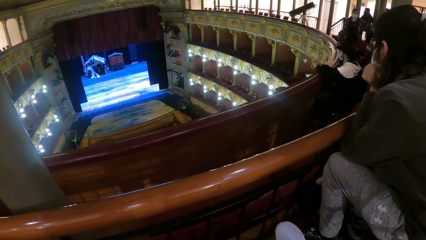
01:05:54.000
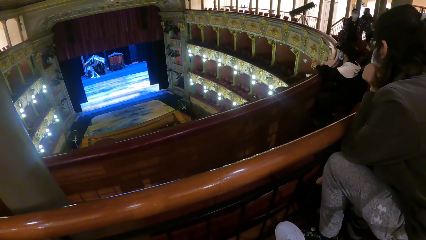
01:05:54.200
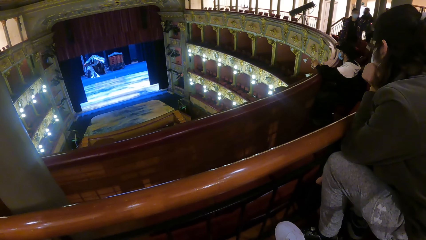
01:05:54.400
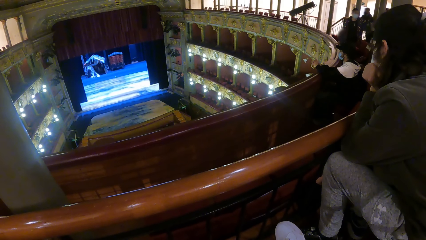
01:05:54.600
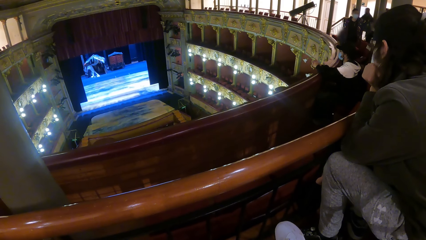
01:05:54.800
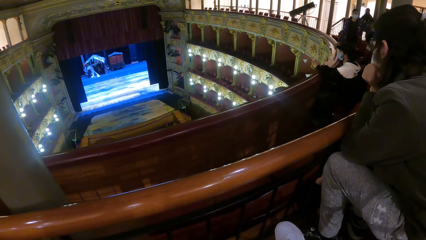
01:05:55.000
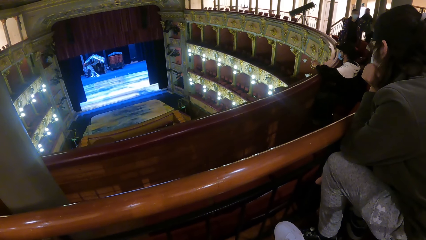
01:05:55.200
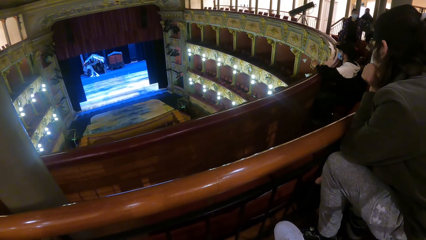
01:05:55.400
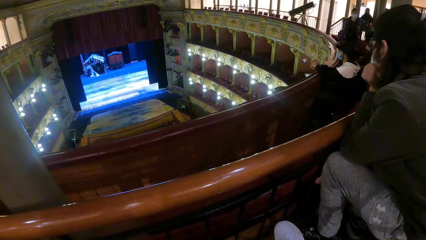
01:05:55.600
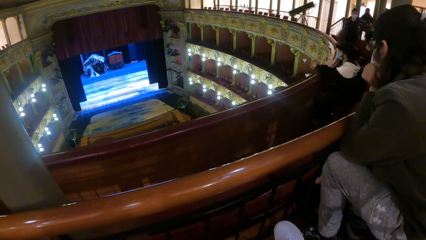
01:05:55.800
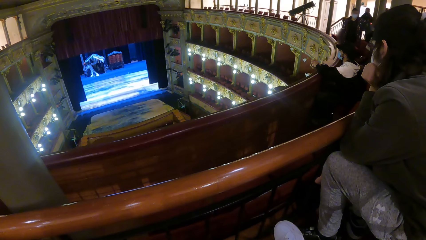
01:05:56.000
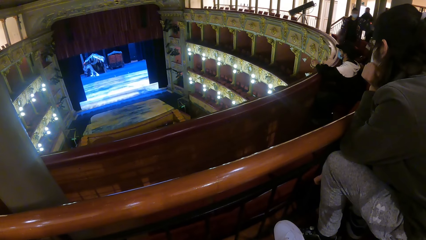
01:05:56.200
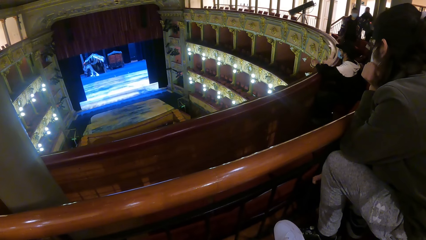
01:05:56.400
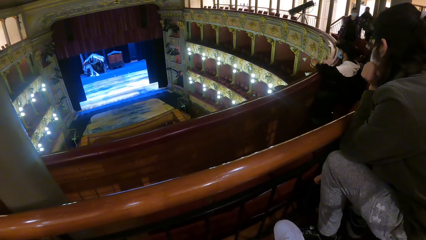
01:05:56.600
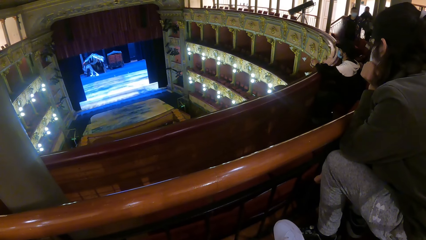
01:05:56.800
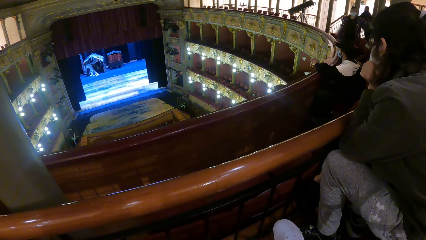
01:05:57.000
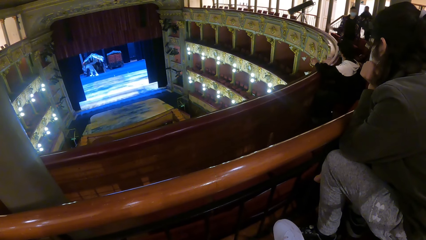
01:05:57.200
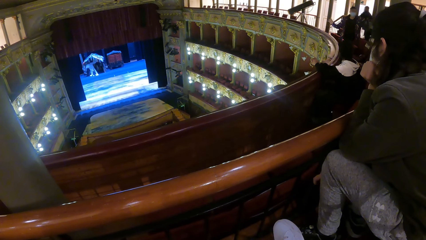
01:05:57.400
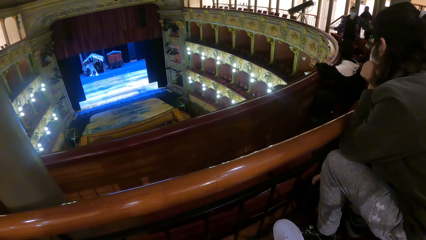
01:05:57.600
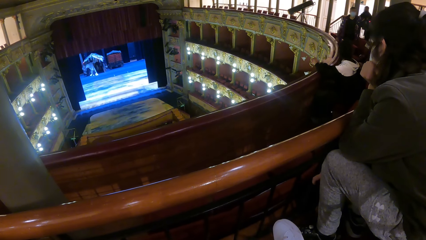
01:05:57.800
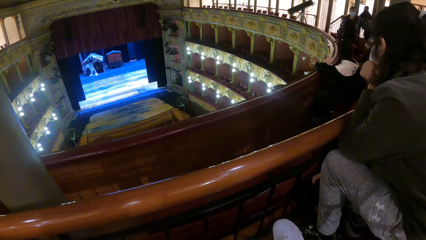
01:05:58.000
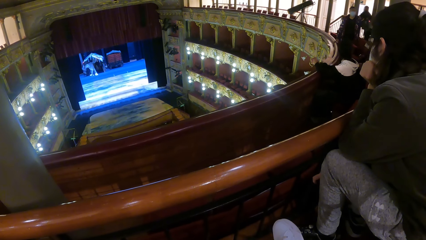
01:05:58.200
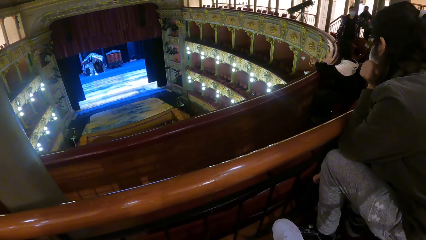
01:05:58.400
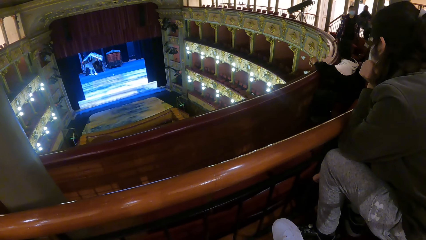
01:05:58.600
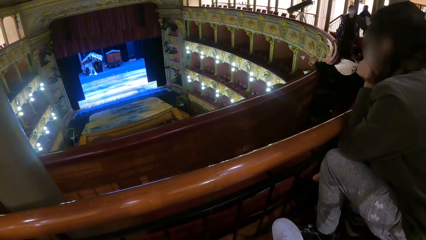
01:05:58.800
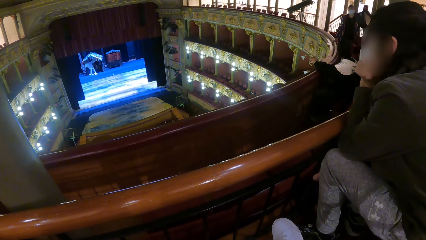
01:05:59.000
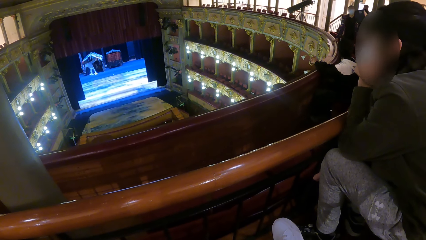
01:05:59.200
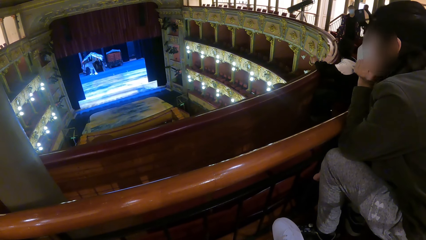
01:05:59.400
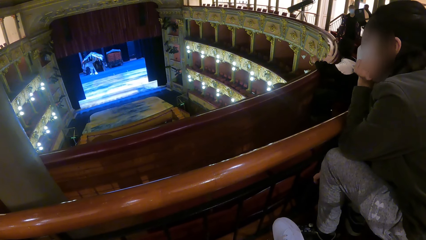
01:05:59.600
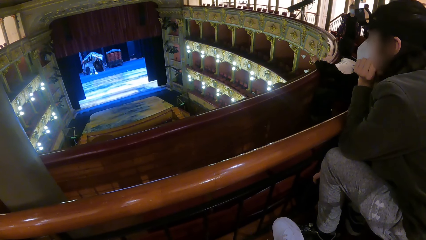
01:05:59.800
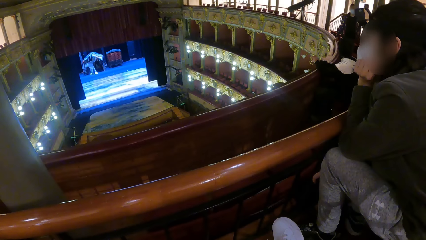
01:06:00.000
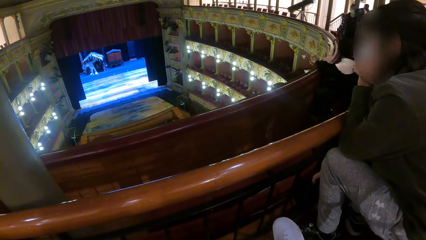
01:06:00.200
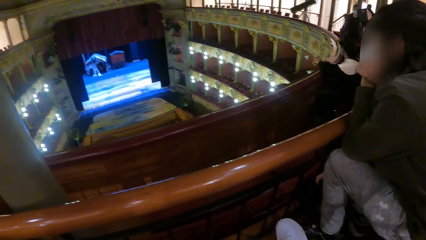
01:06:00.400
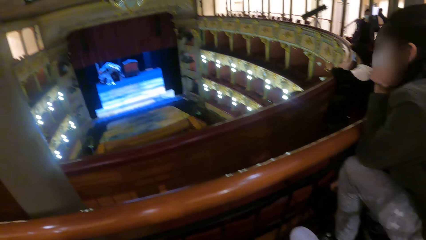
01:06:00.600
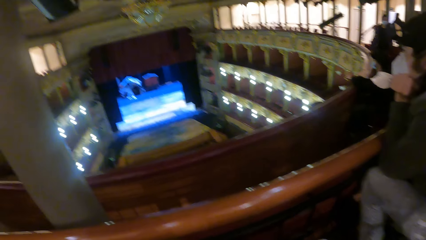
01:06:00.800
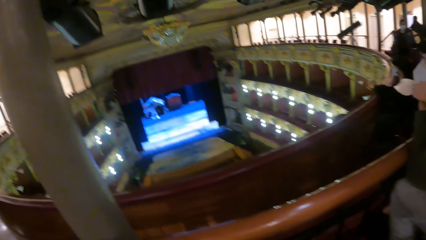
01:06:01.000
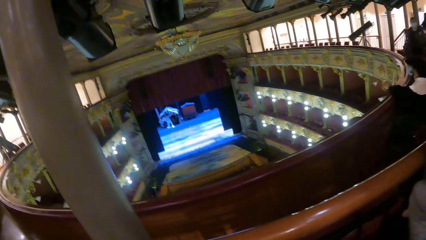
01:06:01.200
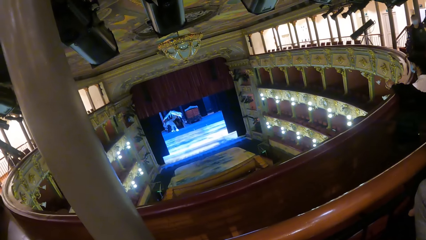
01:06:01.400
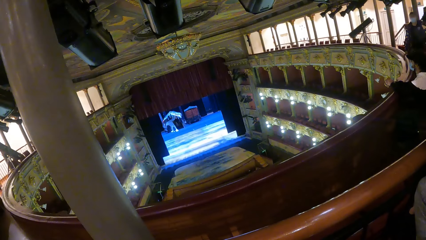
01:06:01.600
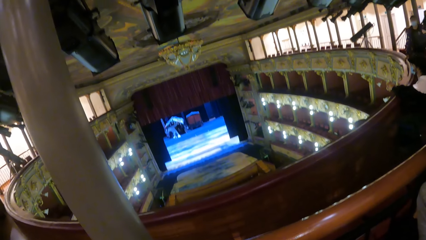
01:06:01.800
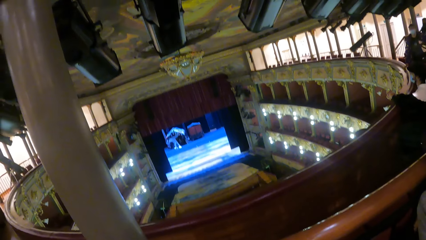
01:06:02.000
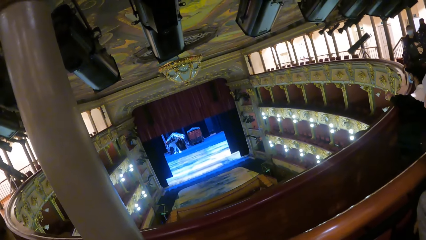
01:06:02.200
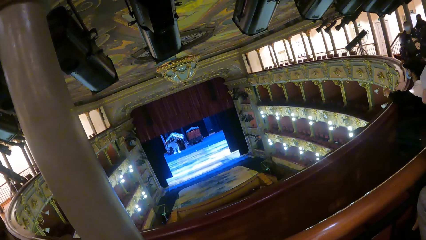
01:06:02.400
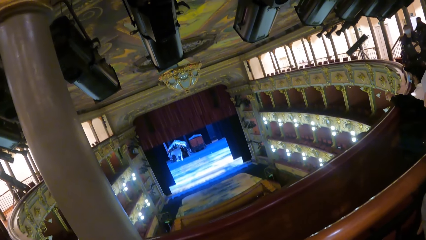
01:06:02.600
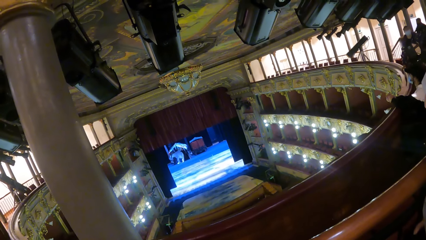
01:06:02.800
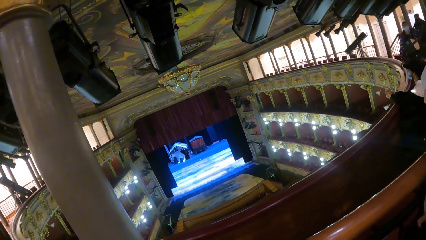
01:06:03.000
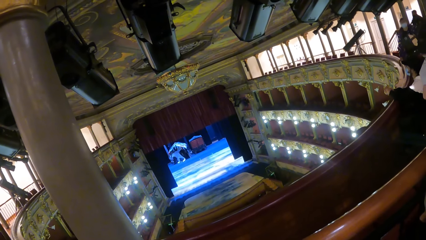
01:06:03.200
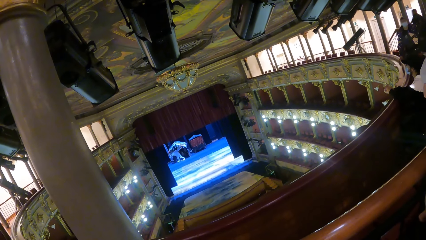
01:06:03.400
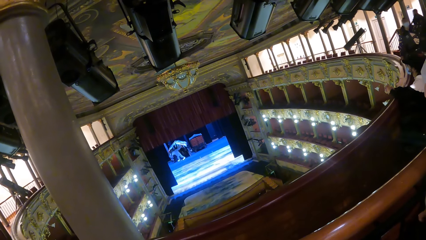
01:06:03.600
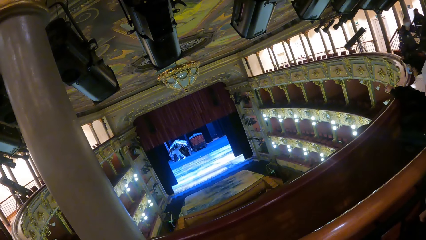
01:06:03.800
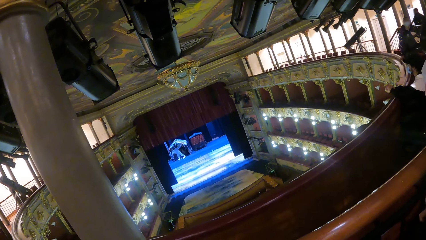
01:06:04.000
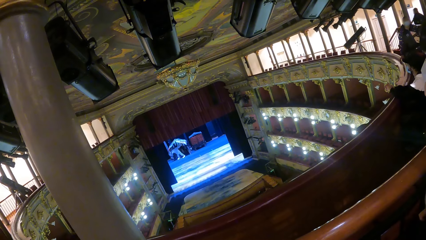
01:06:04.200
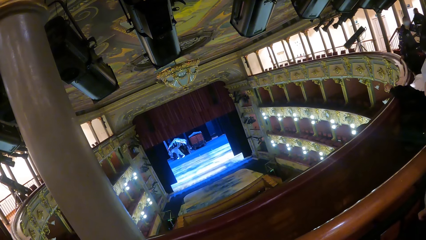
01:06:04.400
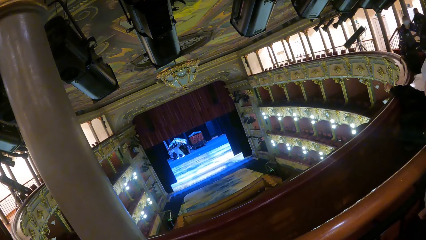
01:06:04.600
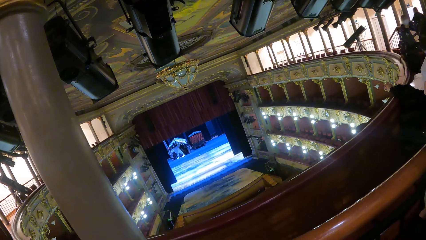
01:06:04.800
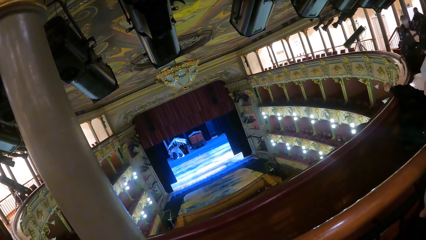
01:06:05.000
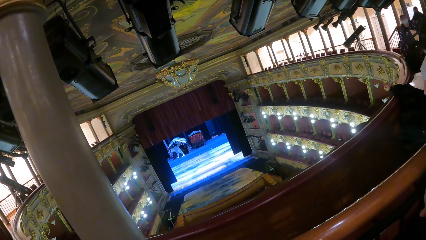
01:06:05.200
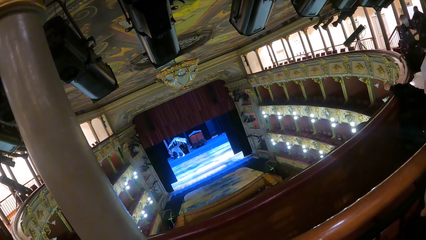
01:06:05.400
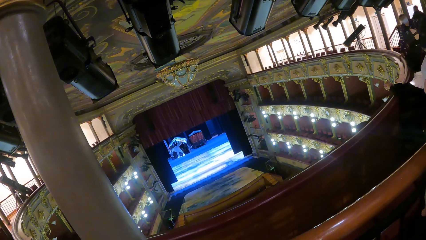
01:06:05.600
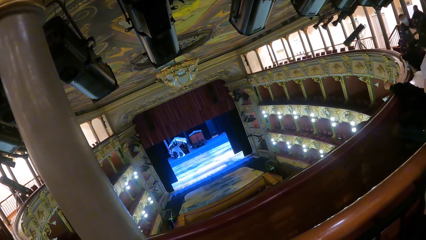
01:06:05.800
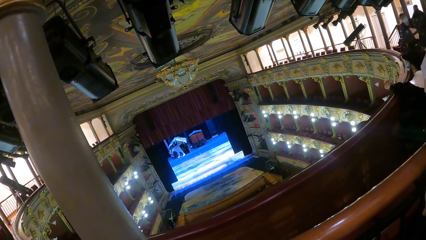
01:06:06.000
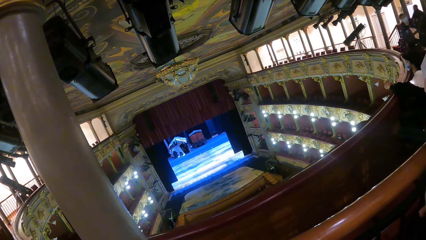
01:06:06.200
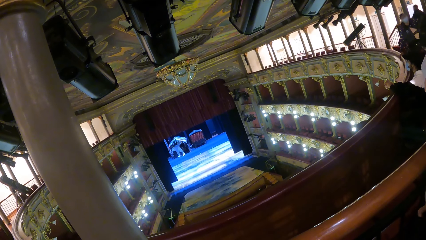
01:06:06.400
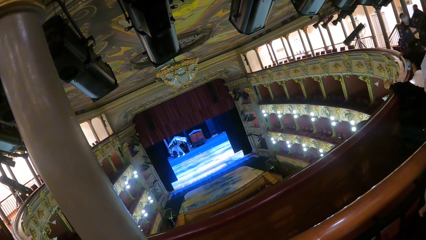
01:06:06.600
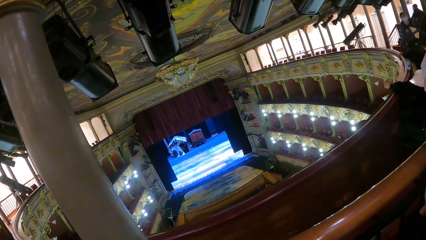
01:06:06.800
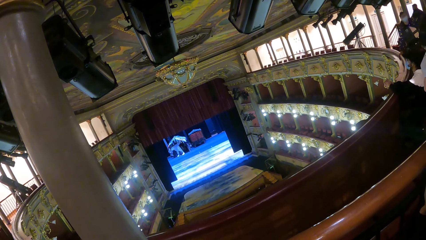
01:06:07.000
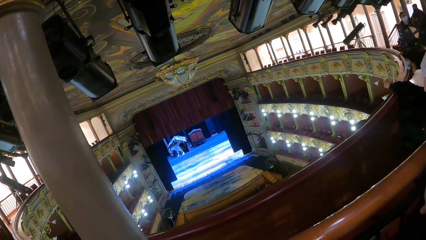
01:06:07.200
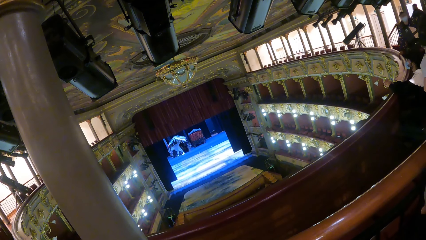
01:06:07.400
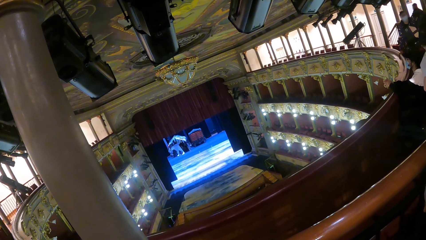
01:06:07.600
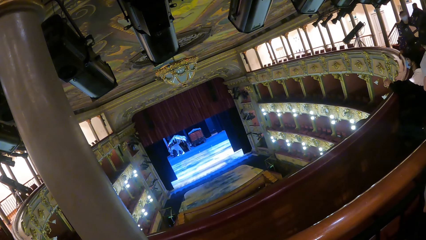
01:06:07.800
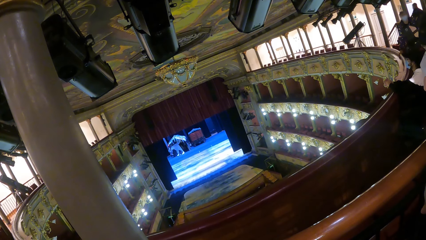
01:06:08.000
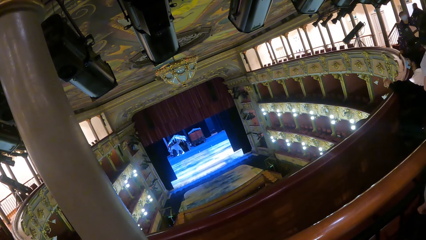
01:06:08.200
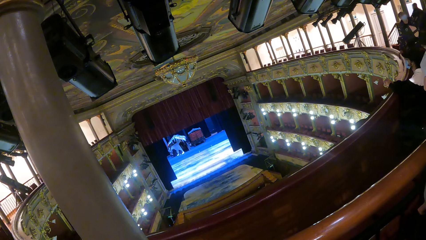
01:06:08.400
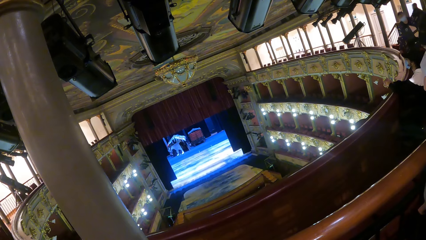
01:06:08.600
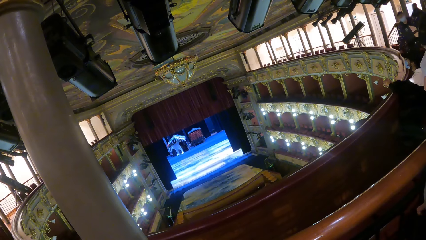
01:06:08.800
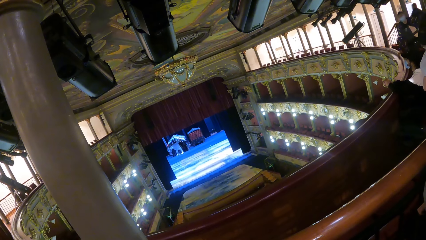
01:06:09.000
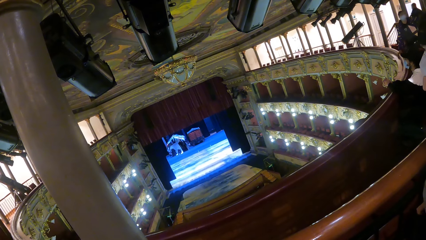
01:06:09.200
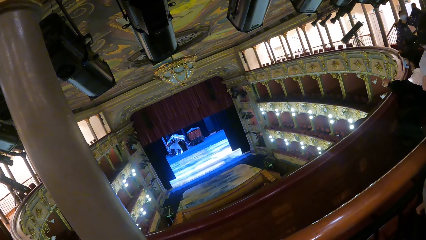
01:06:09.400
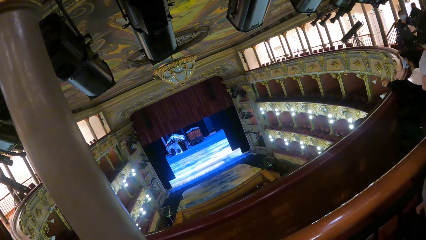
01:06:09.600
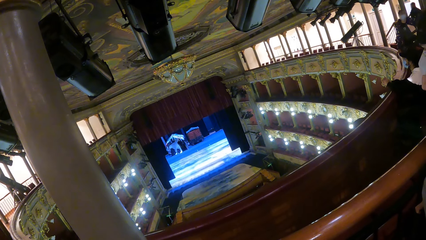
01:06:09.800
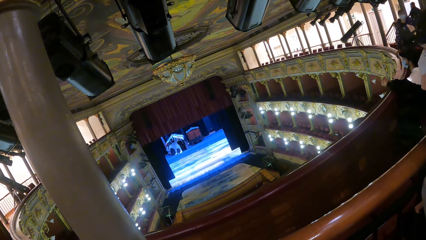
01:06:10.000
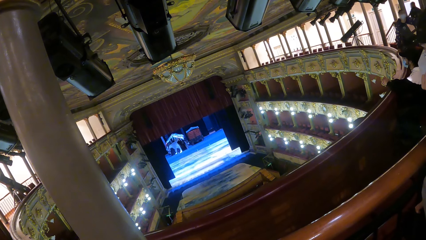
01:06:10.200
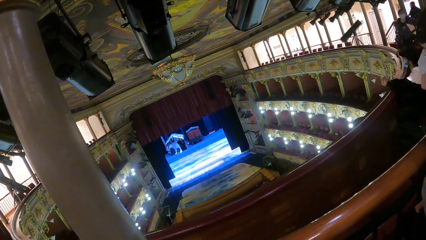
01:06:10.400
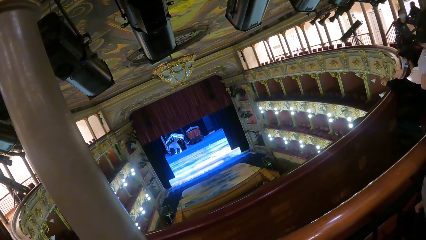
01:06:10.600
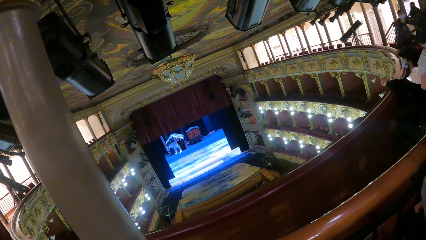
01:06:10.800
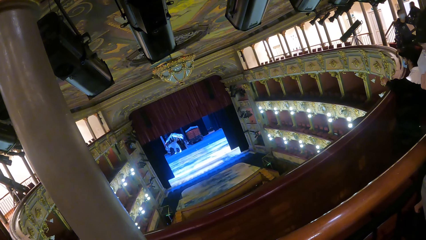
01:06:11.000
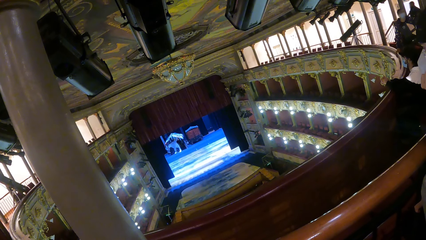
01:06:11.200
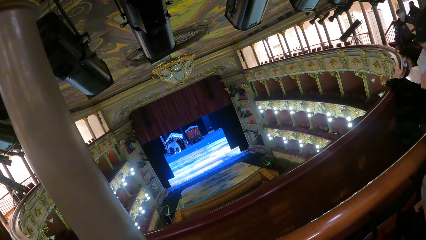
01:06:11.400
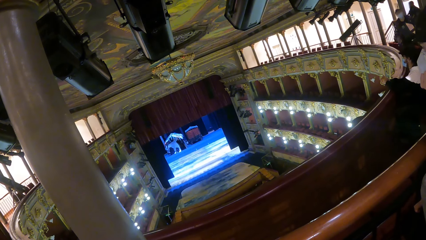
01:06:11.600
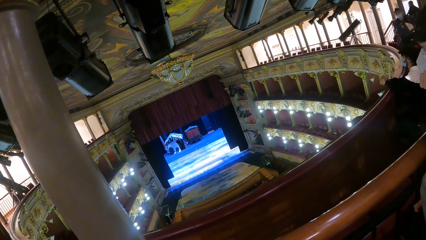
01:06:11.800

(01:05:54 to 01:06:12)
A man sways his hand. The man holds a barrier. The camera wearer looks around.
